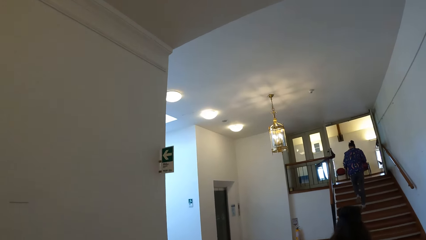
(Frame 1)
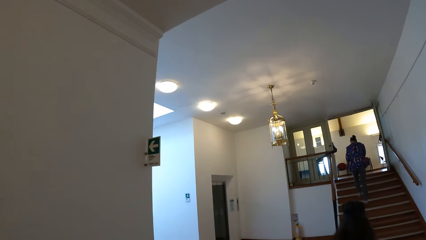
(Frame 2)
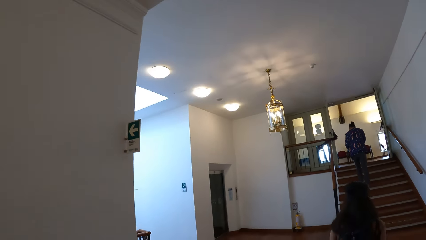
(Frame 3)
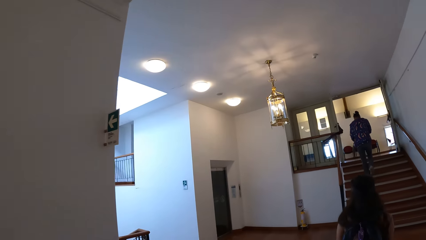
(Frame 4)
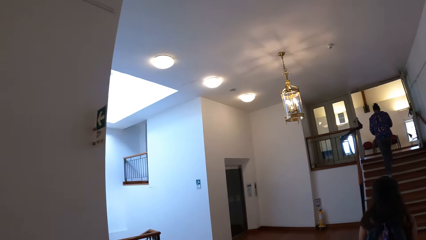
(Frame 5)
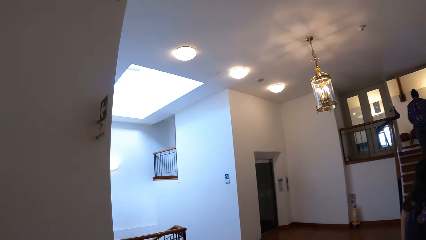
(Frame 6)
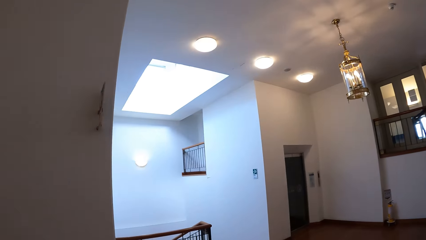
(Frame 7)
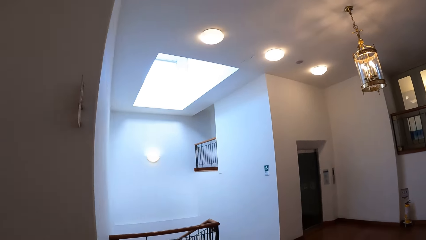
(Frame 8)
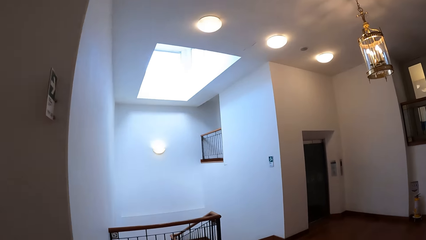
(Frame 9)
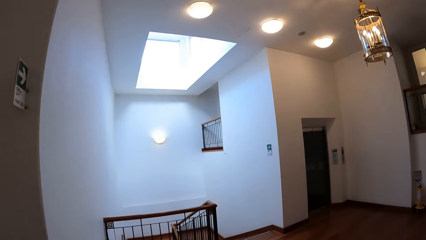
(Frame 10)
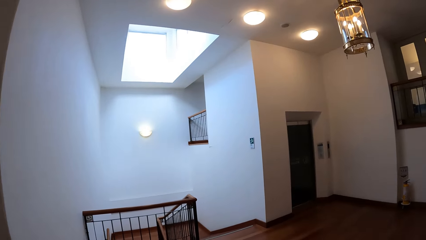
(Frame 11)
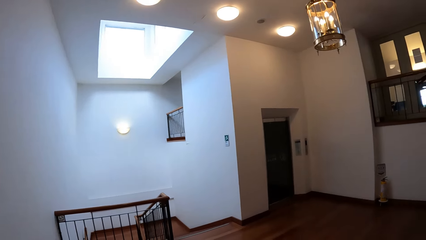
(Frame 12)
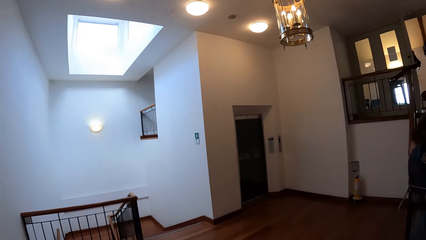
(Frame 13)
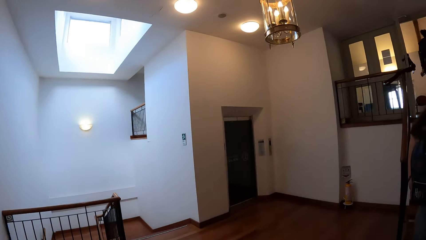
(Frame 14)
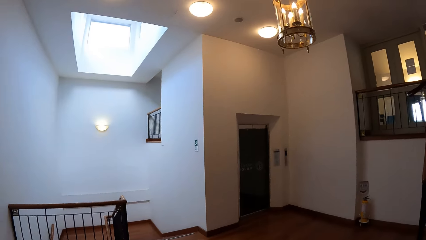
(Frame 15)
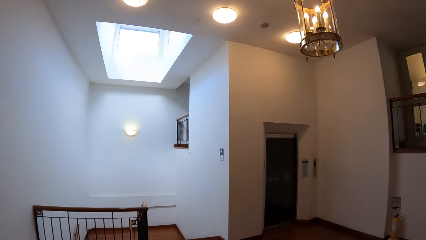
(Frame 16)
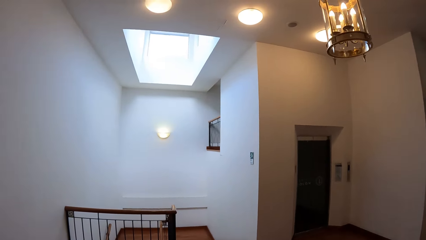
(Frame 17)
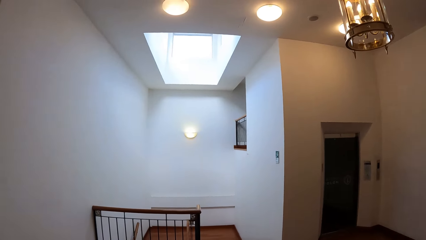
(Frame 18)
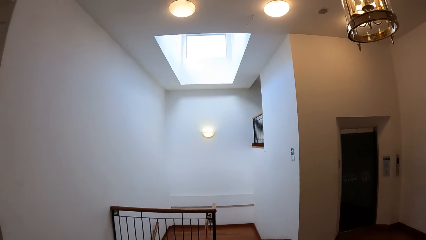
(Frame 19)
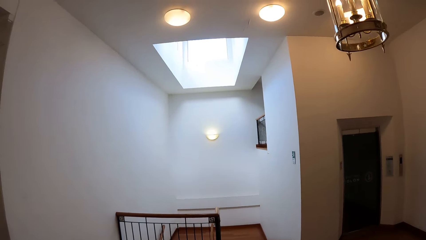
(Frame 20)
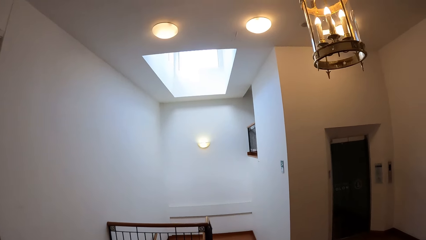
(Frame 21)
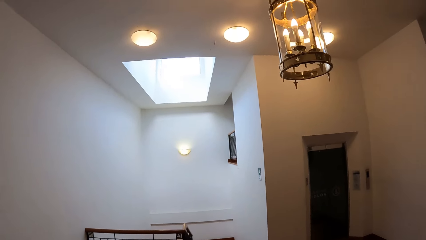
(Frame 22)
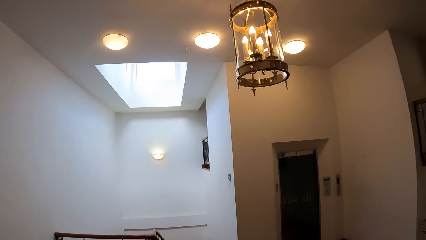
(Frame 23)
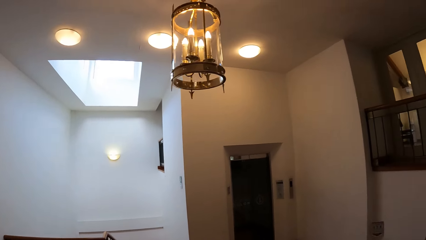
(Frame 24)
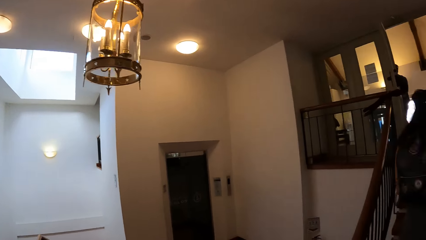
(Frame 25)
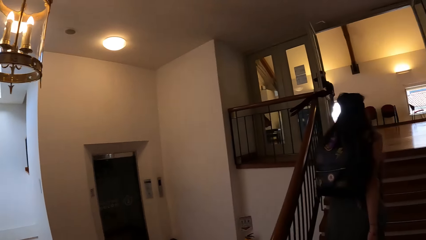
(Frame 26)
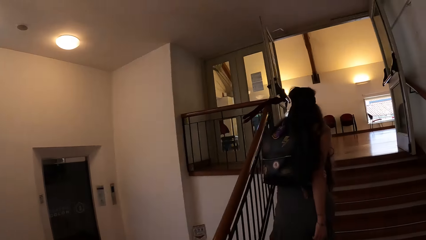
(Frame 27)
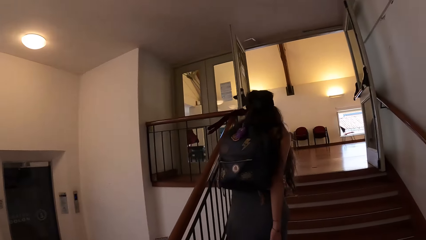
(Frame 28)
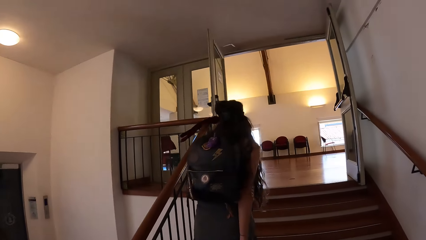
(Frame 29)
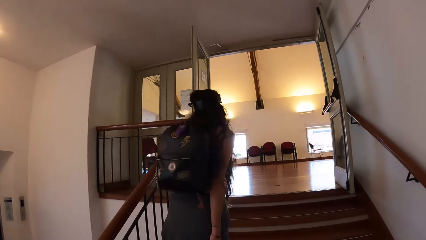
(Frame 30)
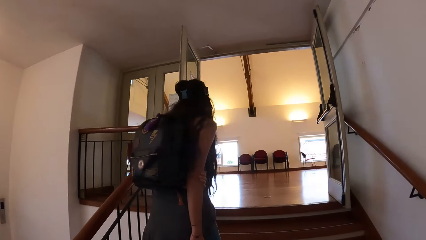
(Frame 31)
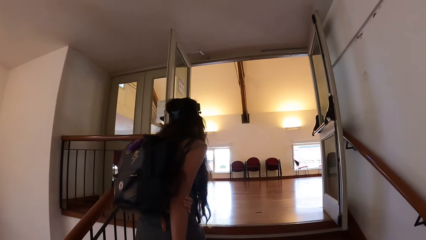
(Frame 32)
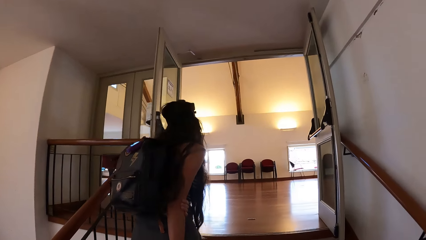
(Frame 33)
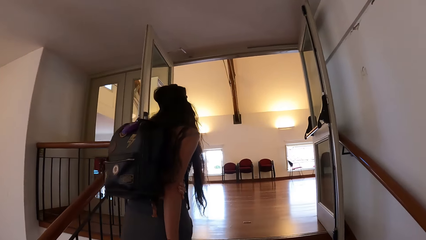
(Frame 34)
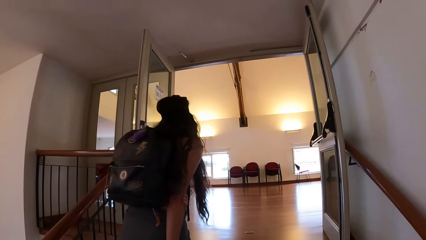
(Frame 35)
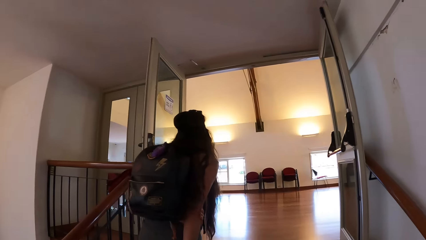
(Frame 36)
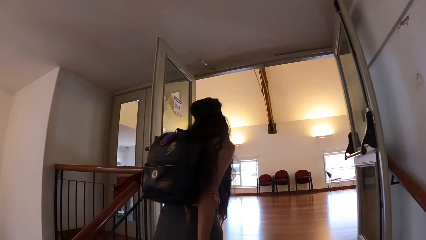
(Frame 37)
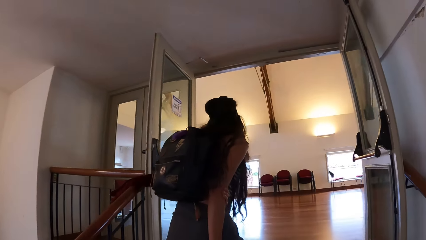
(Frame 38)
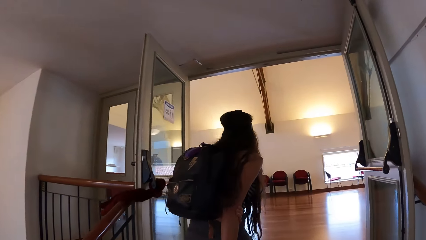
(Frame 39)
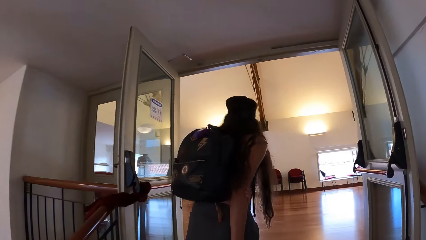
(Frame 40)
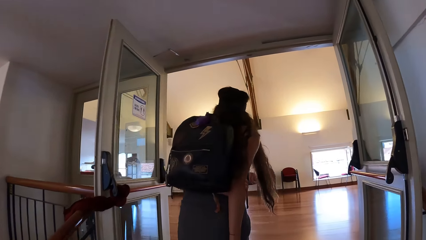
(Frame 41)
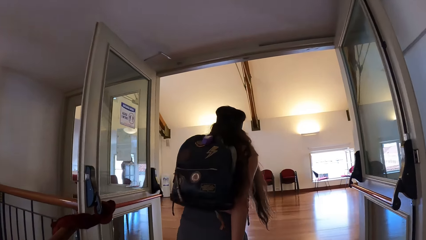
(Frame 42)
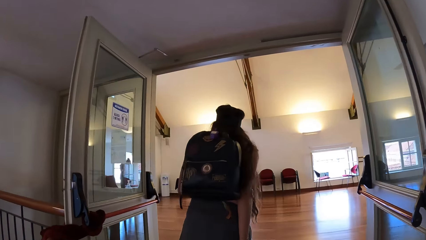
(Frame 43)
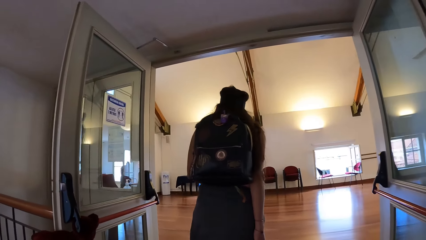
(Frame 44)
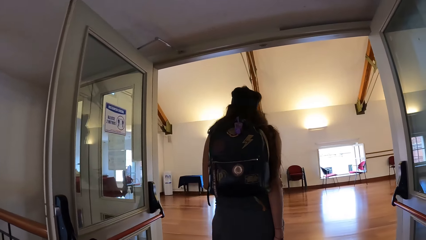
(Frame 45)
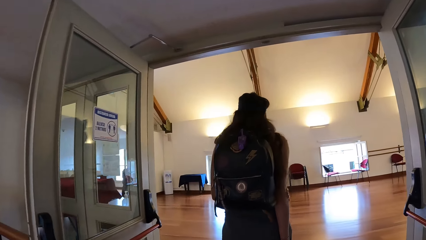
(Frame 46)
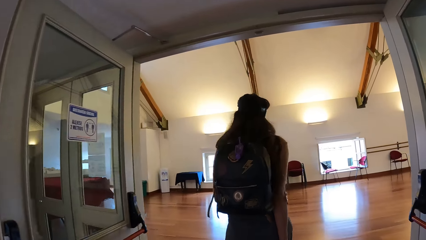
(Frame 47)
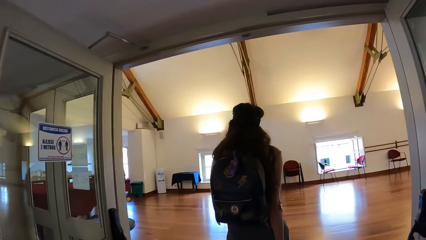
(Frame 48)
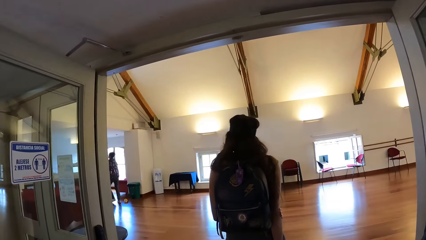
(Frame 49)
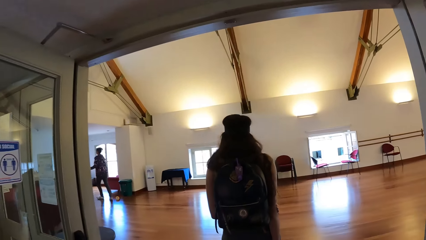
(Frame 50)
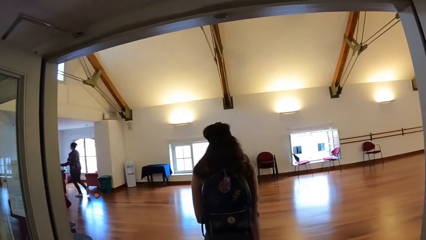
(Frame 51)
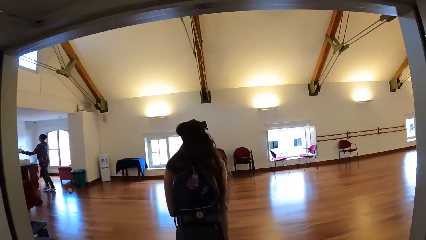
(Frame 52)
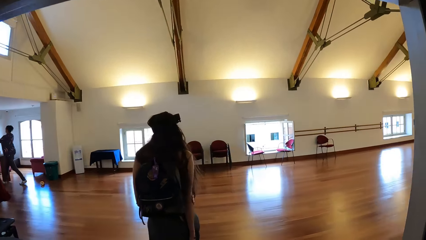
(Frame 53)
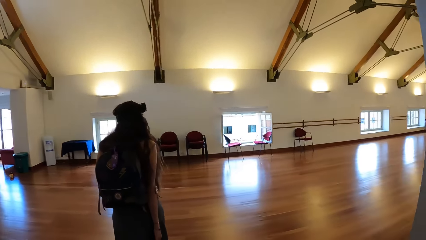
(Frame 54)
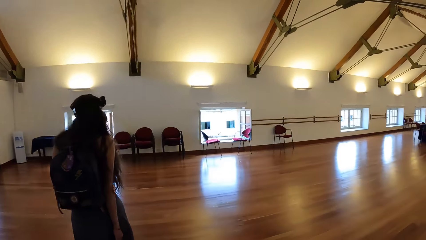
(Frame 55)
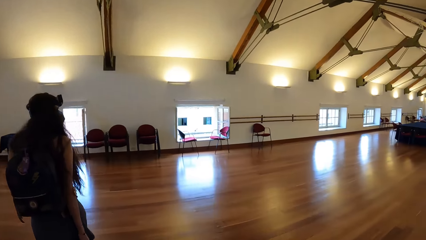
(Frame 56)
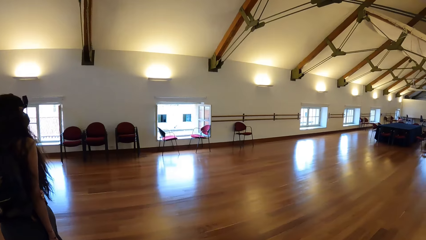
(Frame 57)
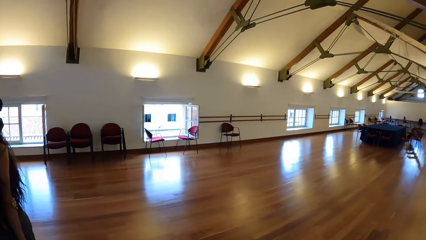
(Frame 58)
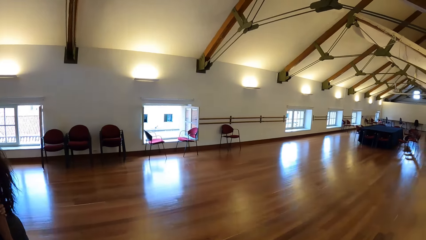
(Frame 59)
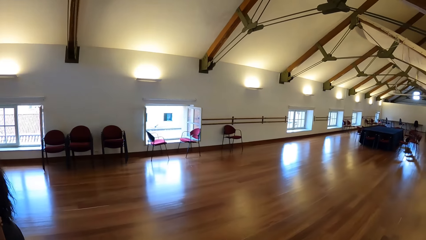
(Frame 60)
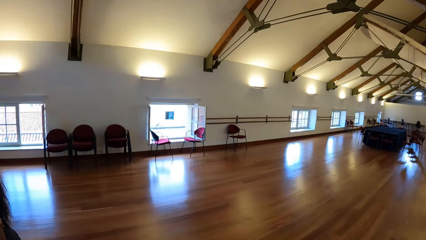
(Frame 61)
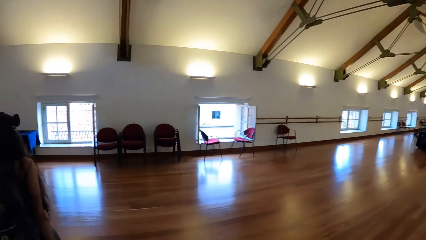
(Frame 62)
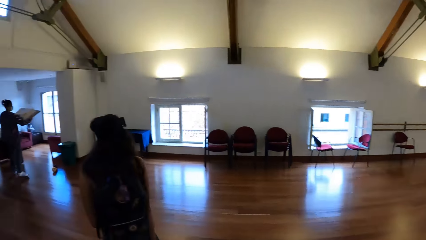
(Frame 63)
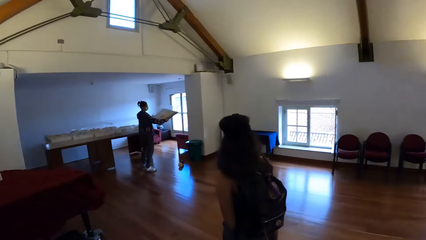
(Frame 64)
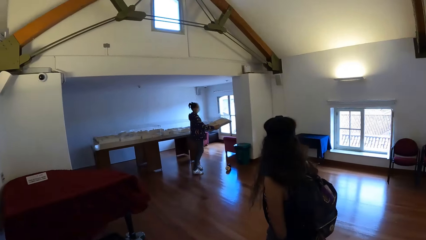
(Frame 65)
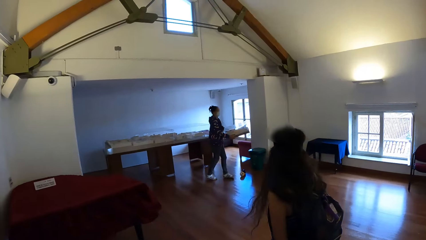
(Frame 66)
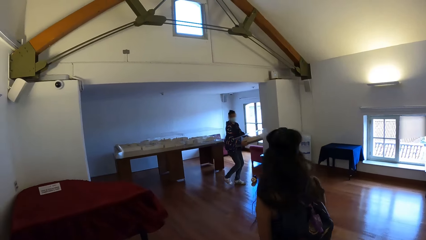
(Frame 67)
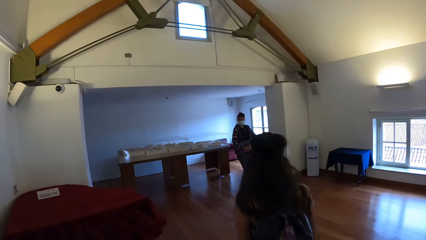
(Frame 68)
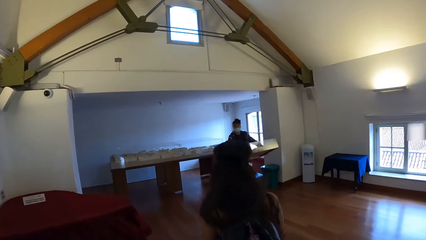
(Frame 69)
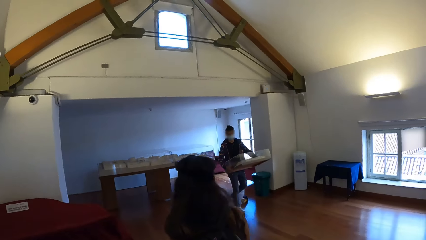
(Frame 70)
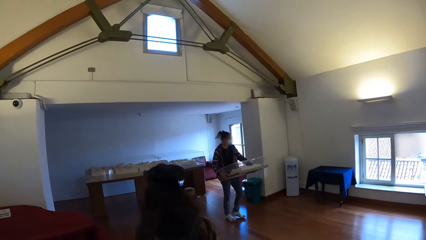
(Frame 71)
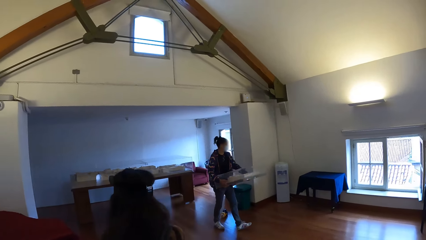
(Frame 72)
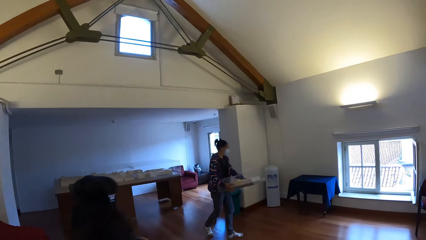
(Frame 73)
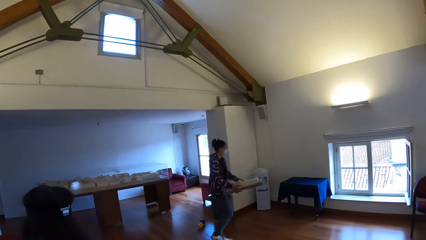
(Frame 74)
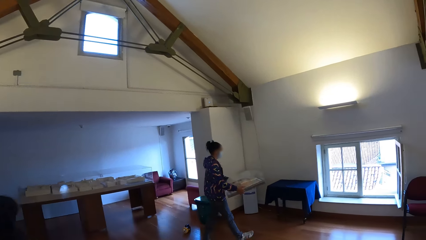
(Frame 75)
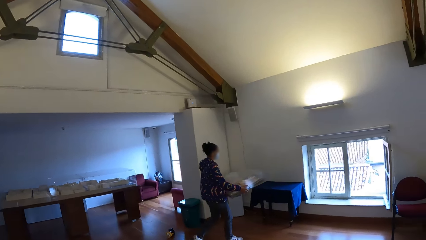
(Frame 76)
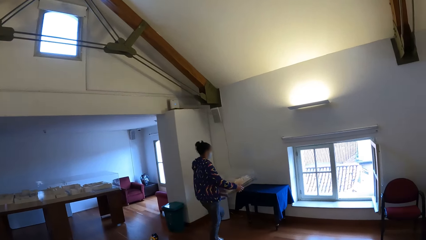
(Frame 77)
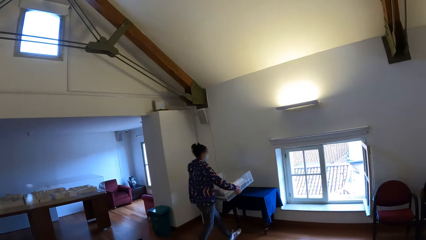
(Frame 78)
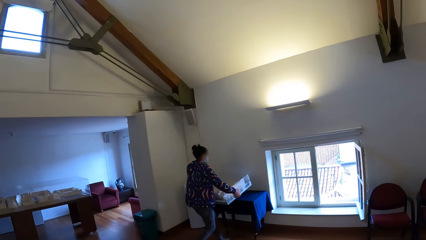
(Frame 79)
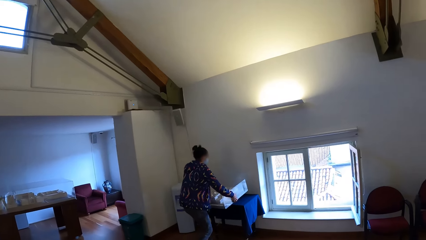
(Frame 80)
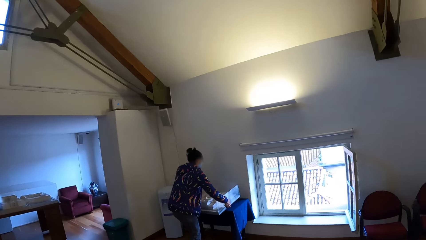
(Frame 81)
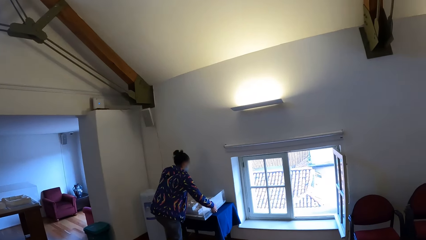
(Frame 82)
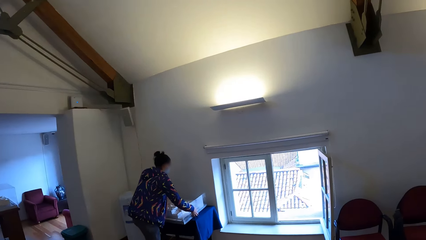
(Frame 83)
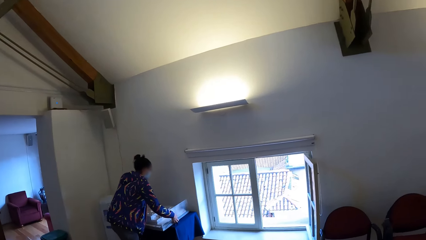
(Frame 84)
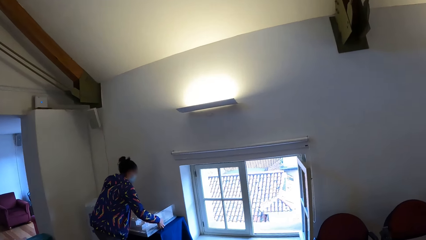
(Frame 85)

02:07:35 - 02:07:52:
The camera wearer looks left. They look forward. They walk up the stairs. They enter a hall. They look right. They turn left. They walk forward.
